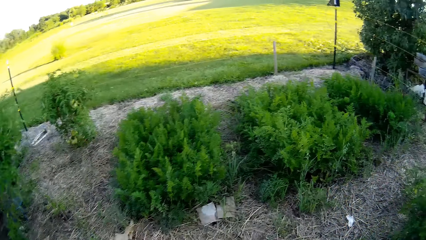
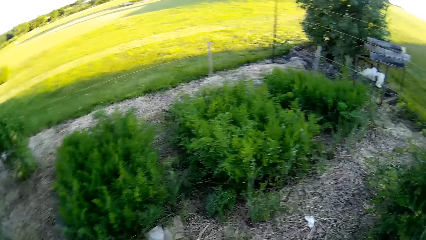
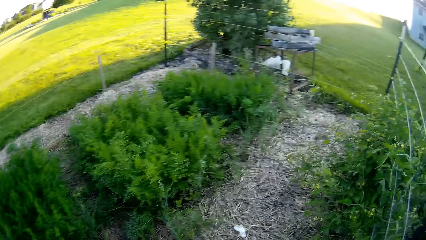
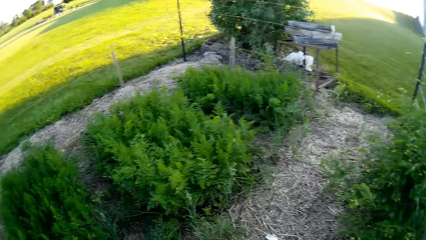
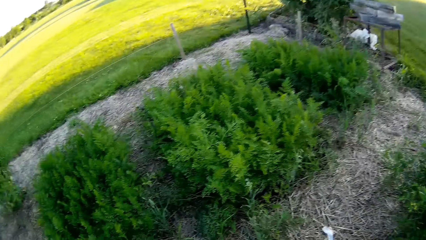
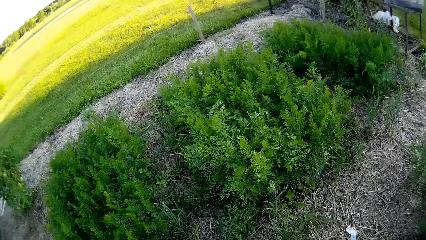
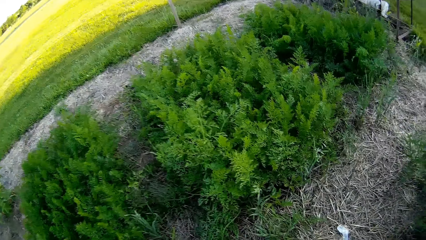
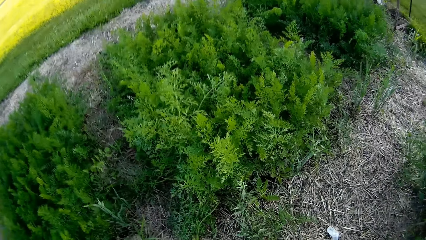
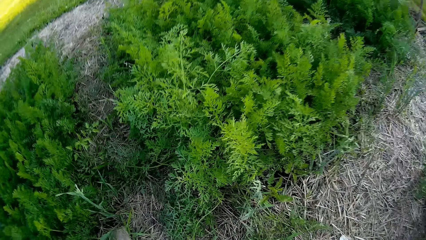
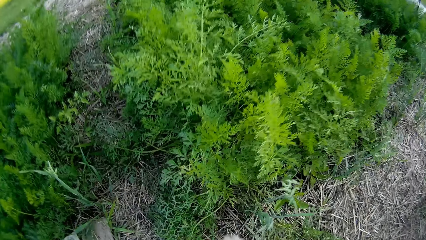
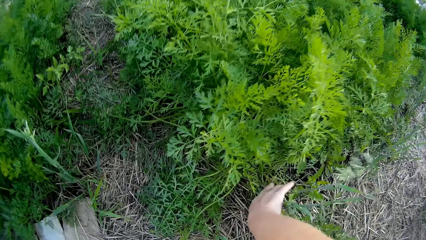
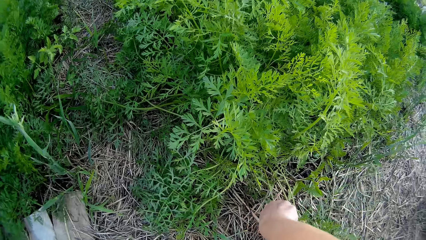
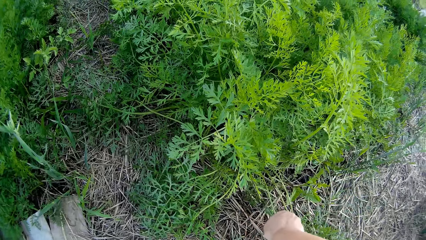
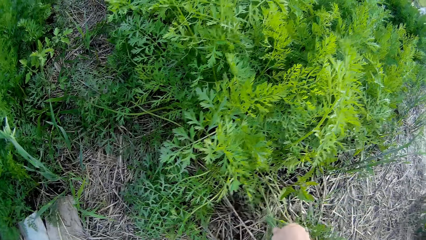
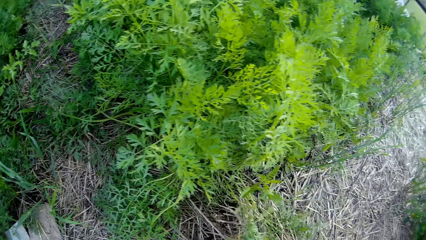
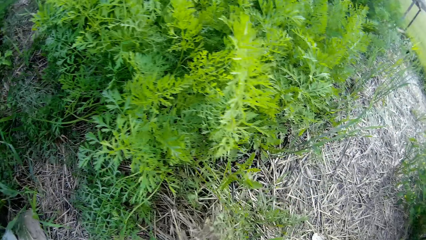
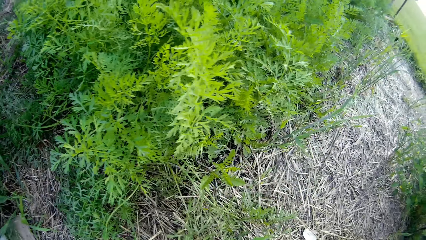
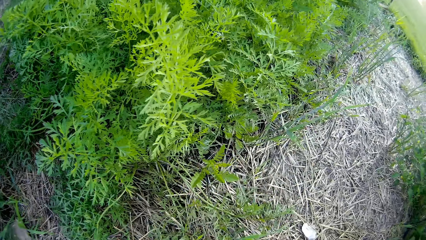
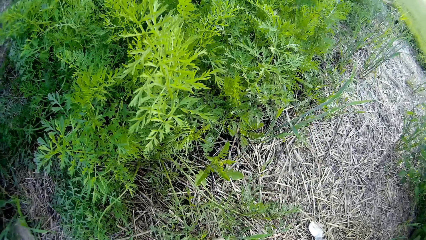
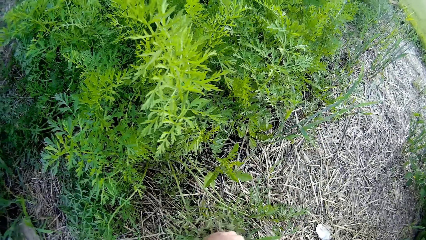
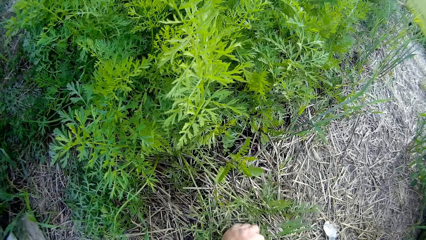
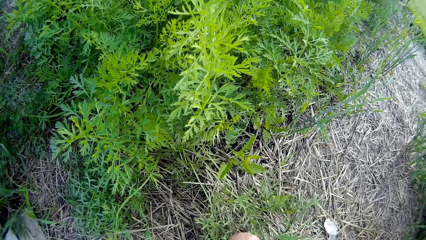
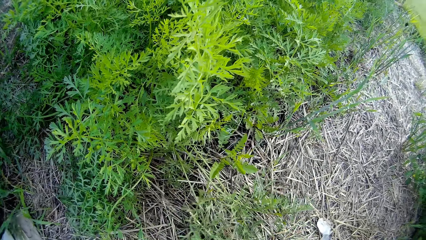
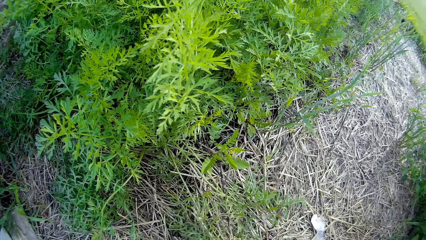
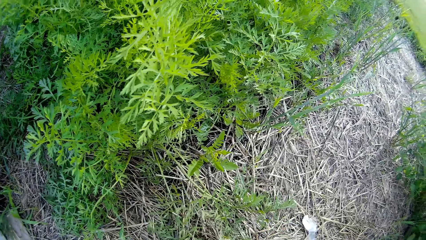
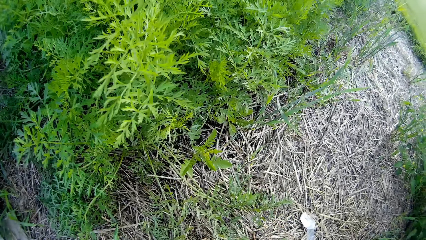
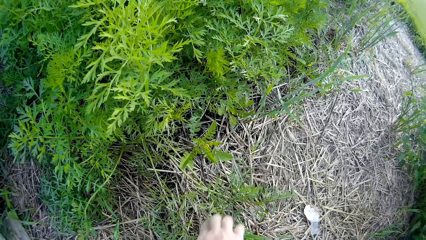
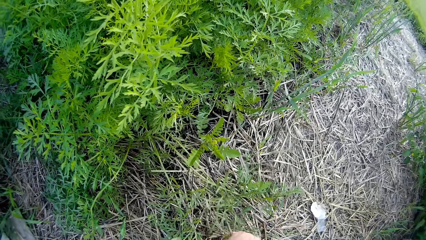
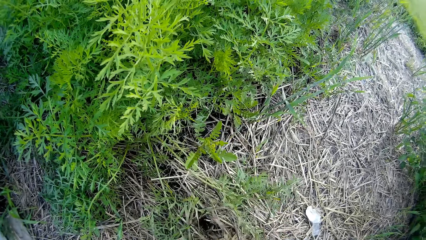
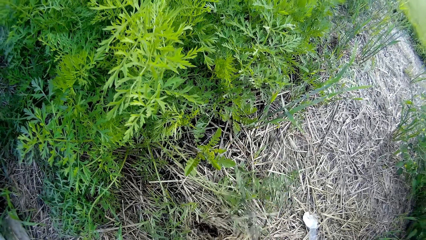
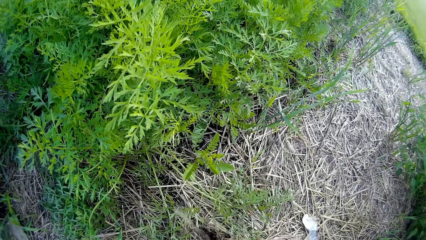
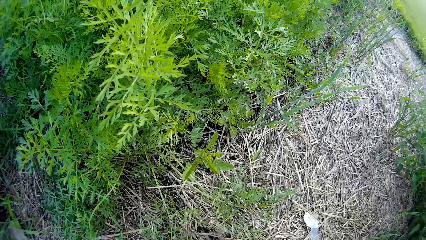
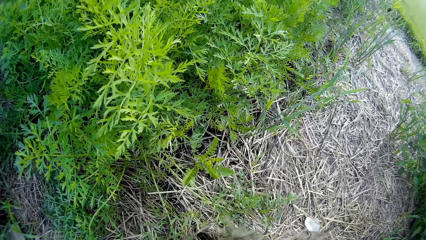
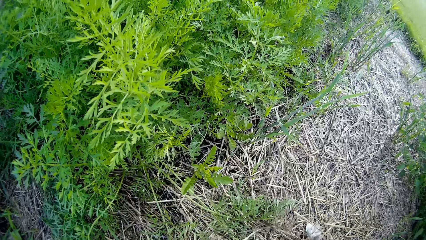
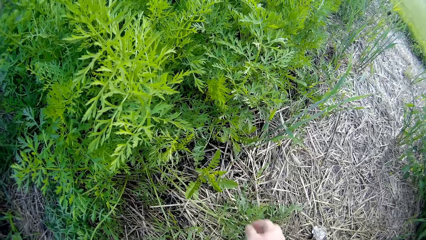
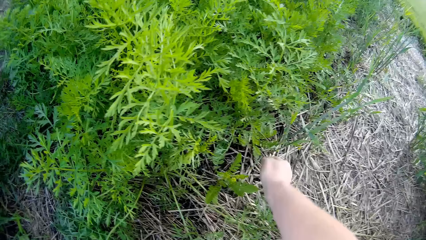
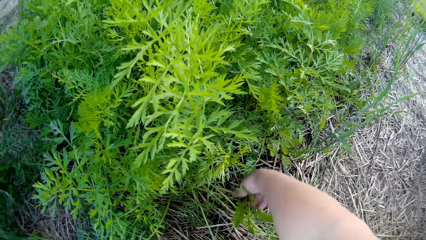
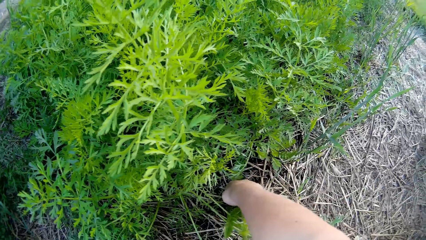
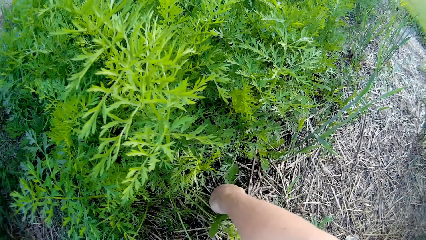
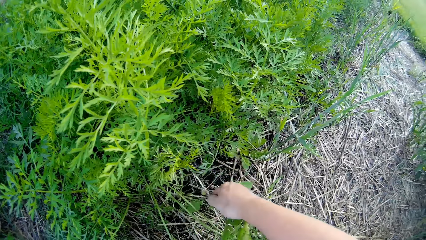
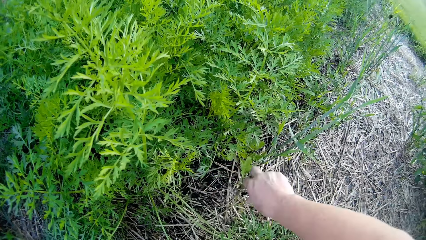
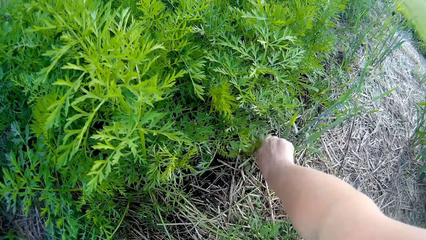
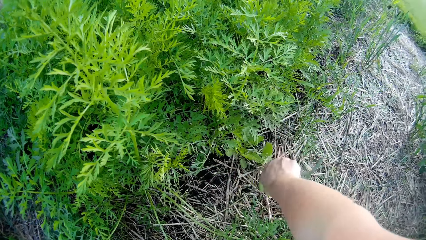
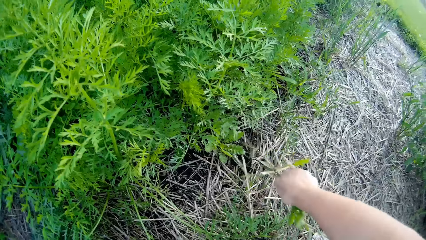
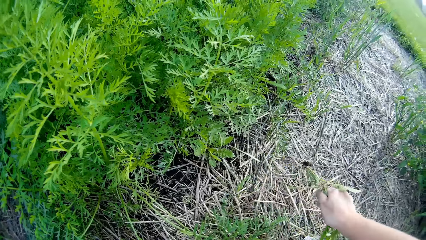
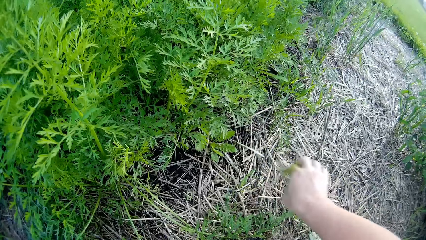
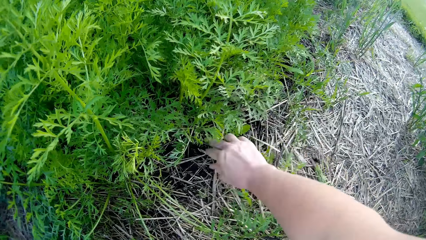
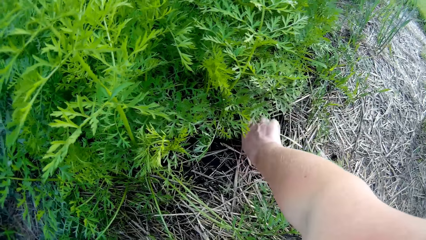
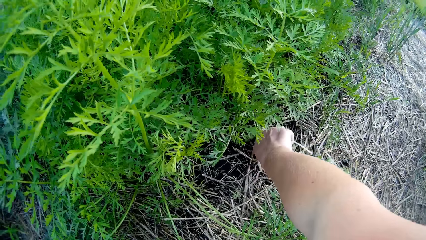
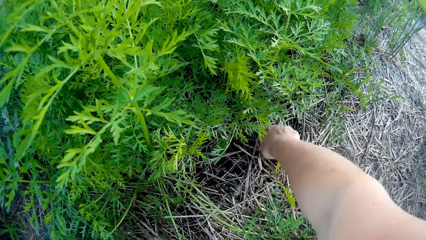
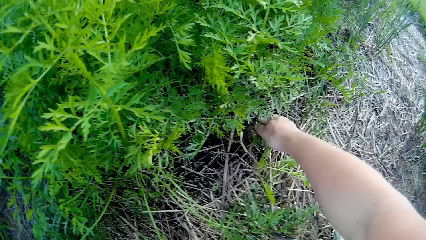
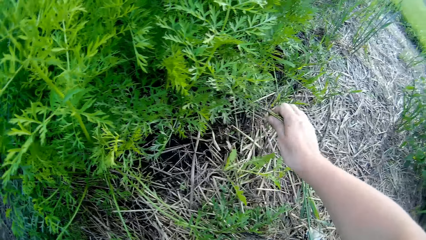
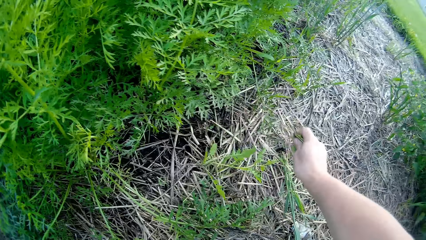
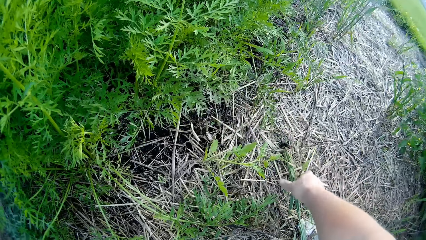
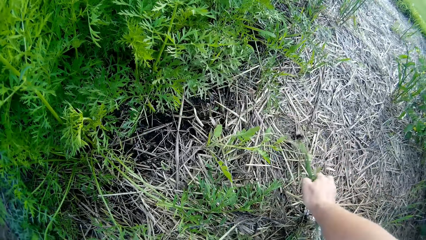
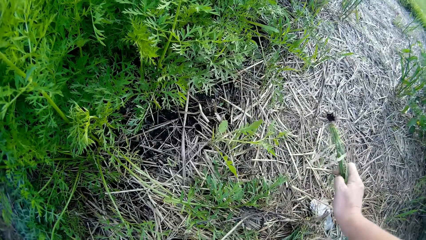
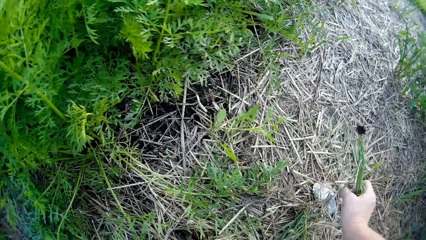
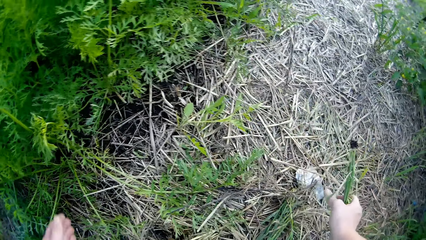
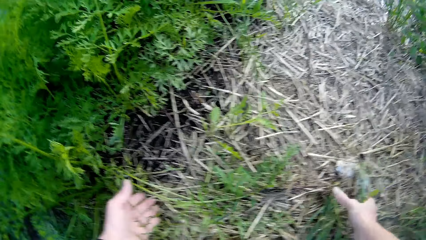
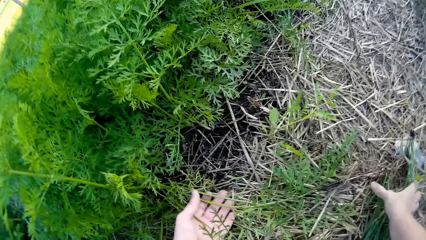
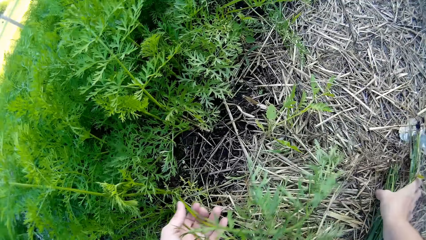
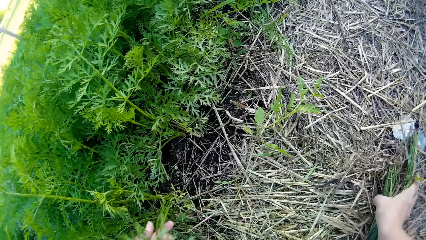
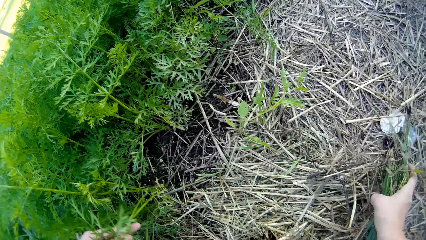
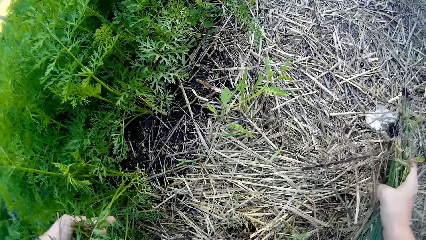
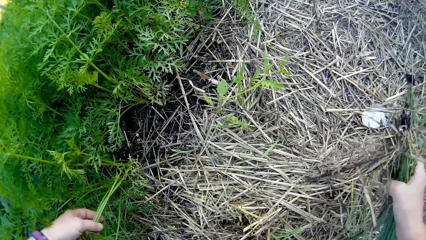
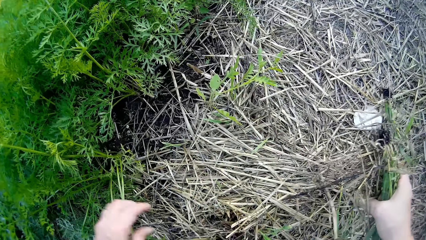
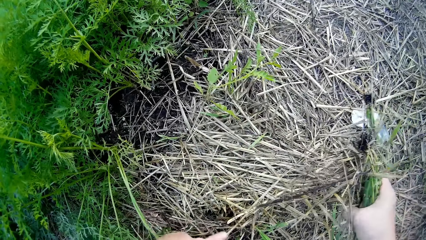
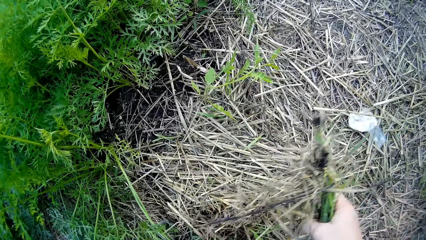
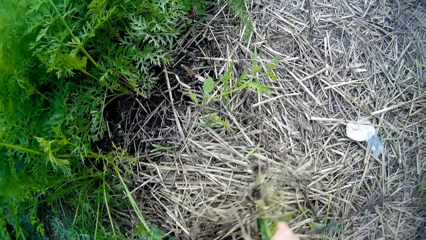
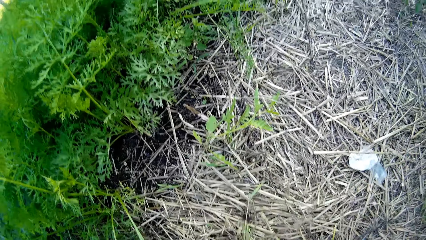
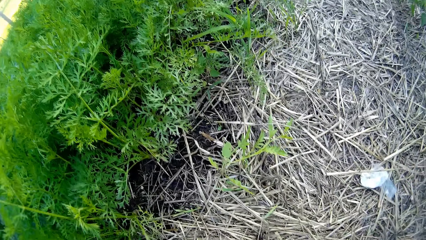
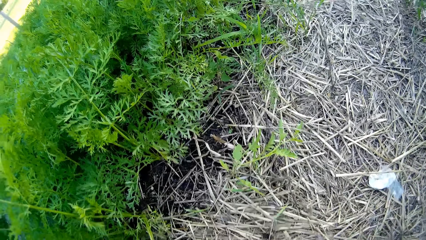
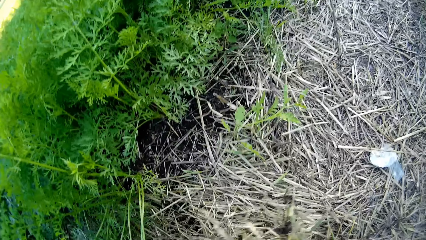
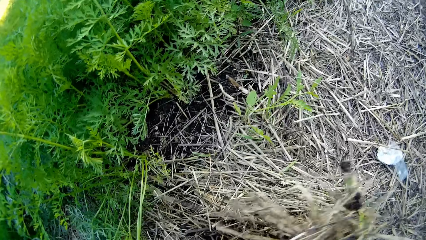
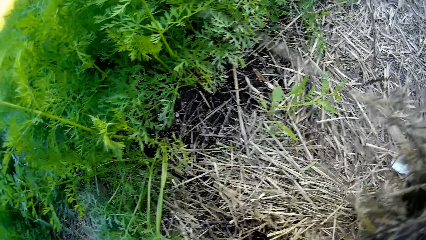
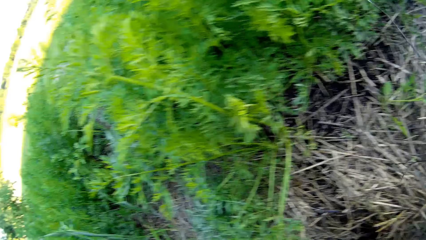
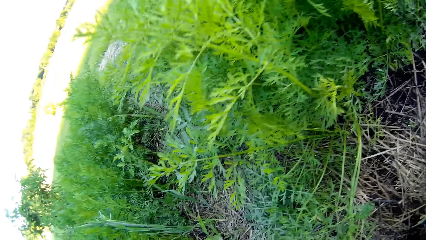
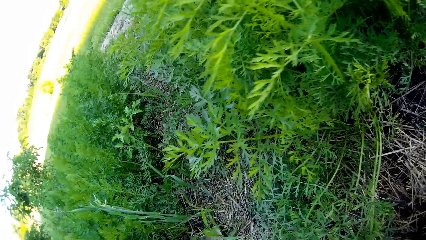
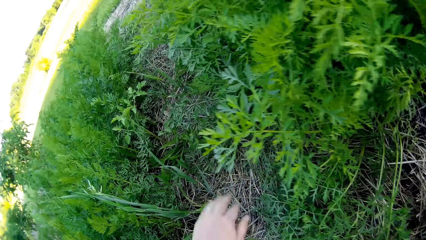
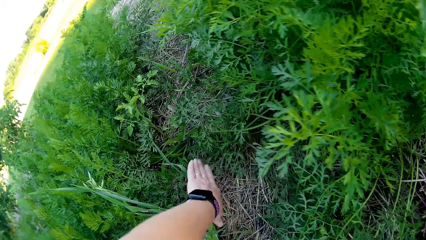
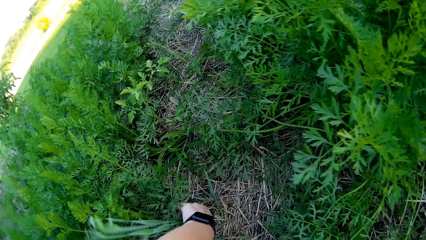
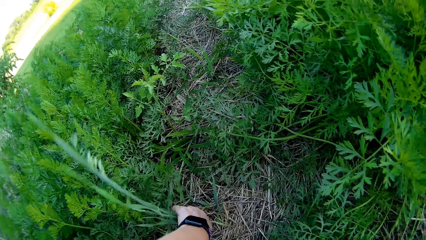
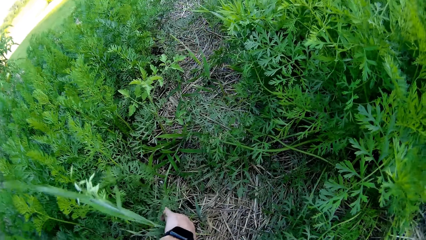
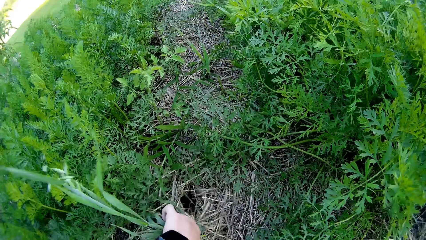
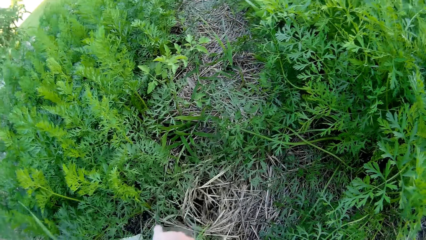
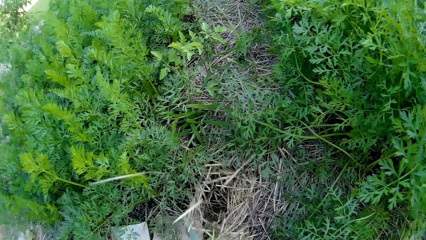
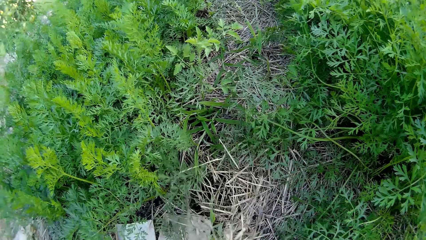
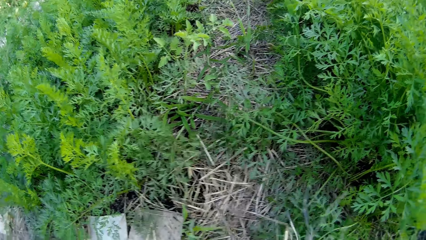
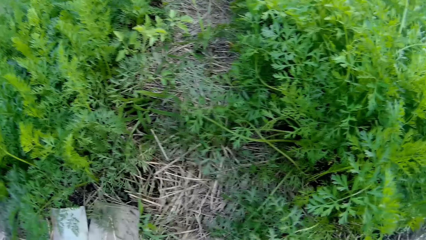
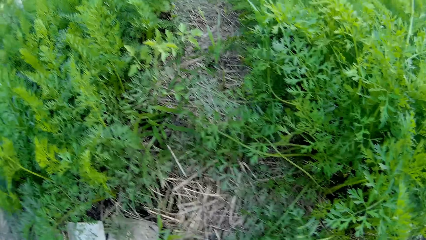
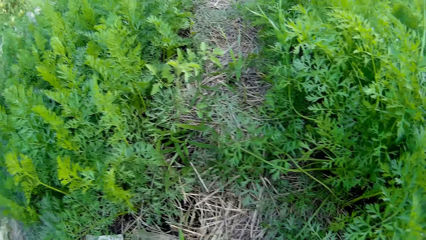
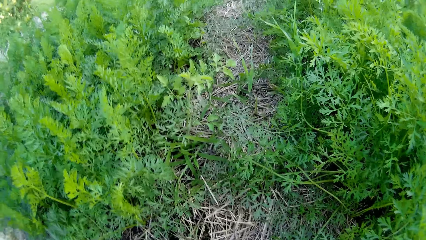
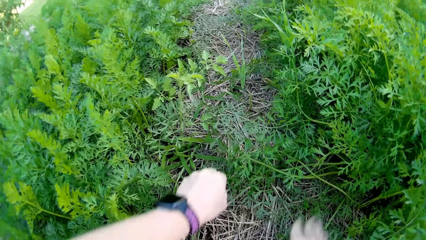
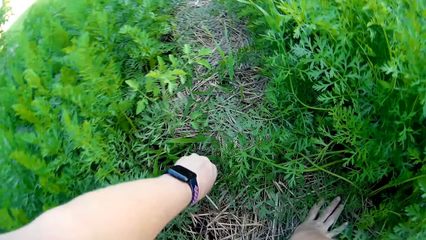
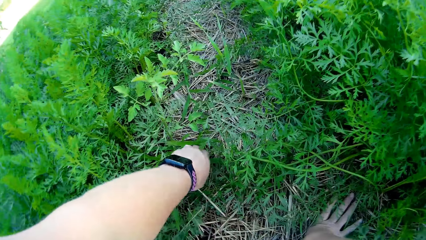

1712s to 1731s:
The camera wearer pulls weeds from the ground.
